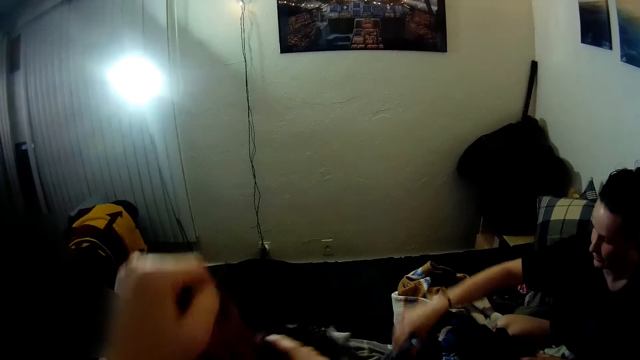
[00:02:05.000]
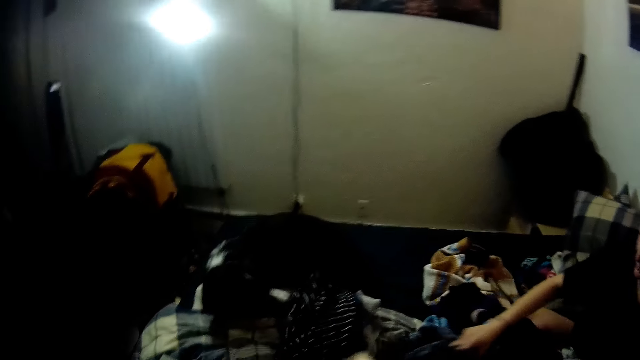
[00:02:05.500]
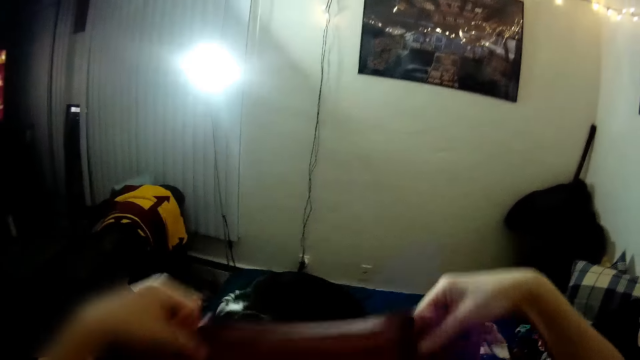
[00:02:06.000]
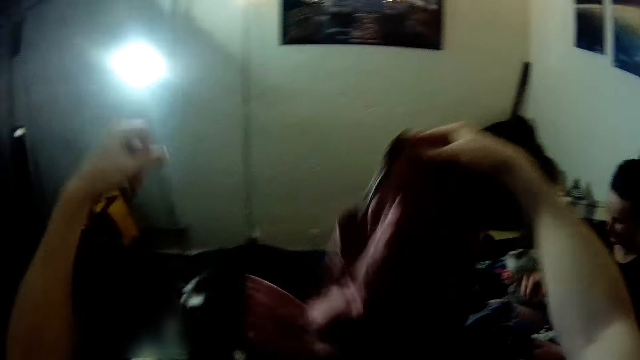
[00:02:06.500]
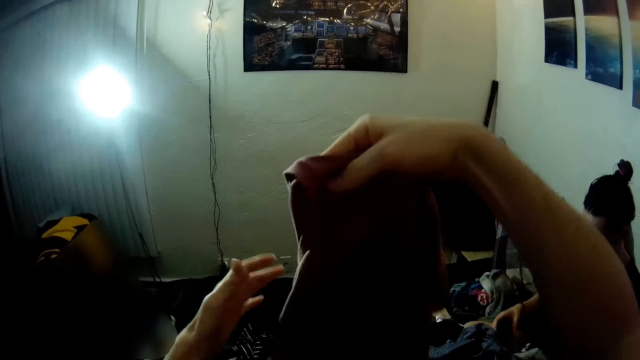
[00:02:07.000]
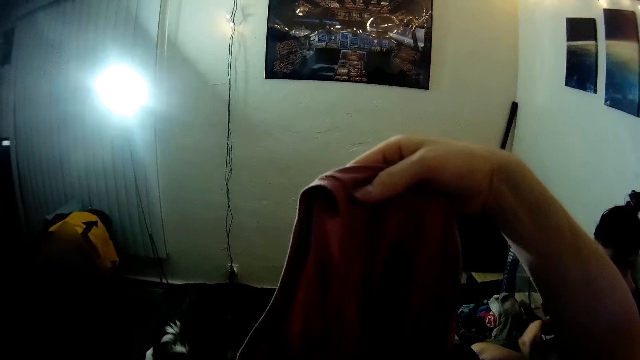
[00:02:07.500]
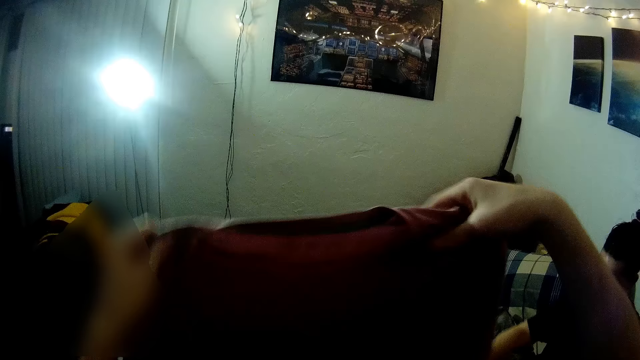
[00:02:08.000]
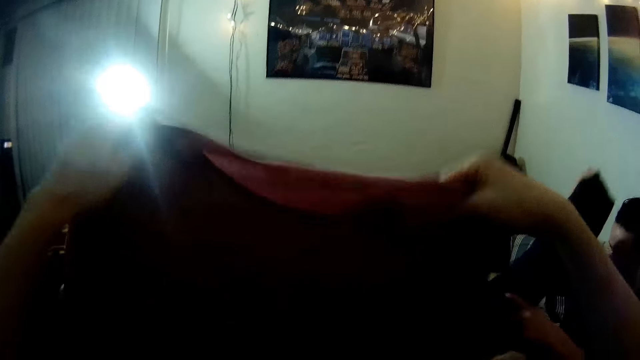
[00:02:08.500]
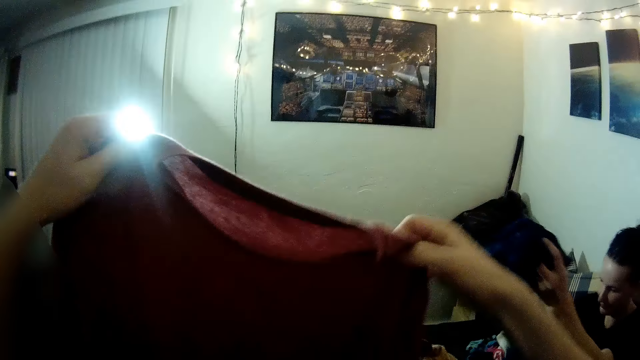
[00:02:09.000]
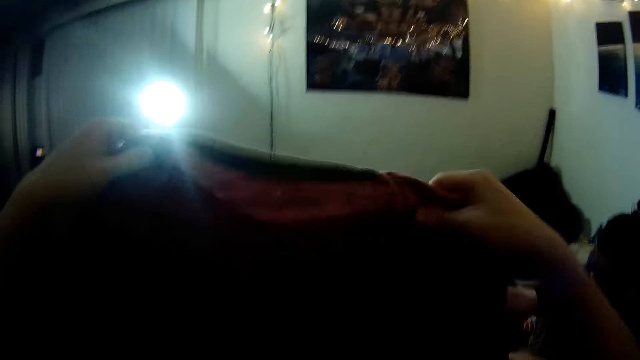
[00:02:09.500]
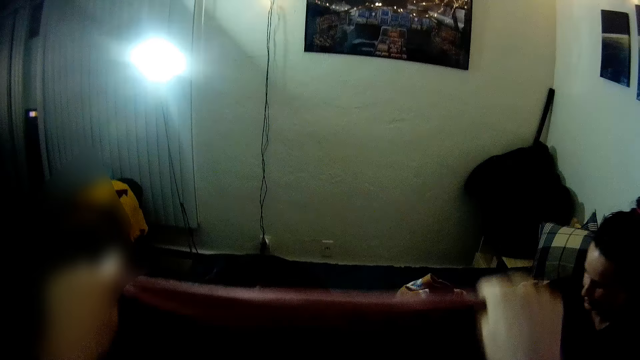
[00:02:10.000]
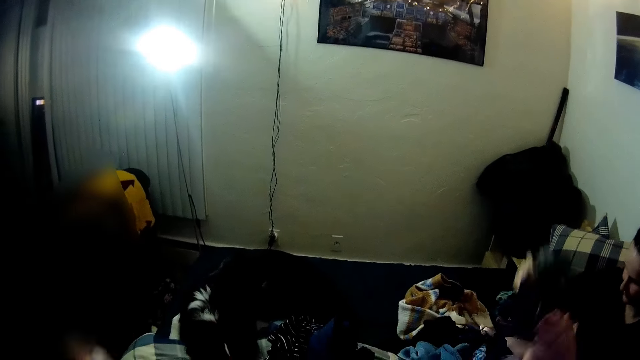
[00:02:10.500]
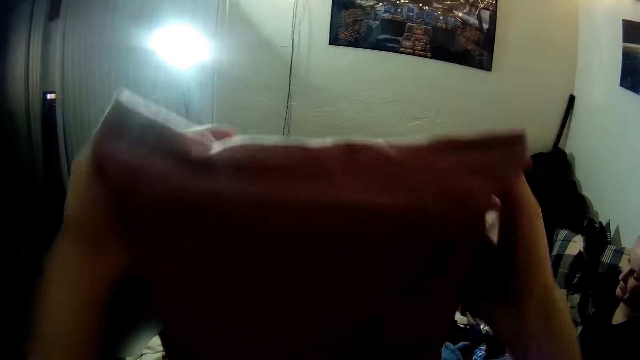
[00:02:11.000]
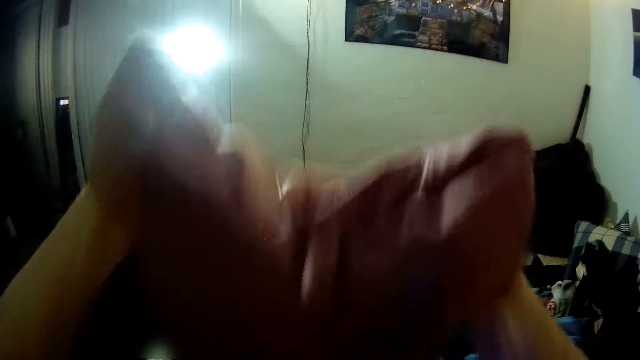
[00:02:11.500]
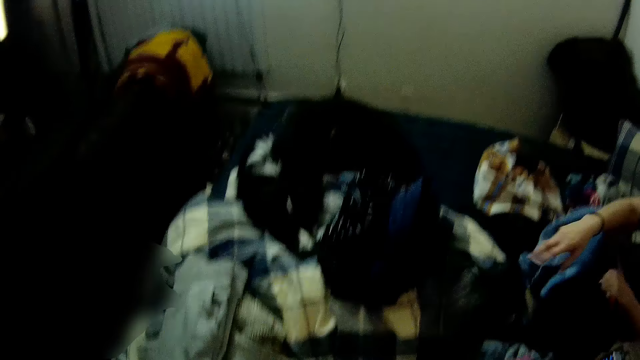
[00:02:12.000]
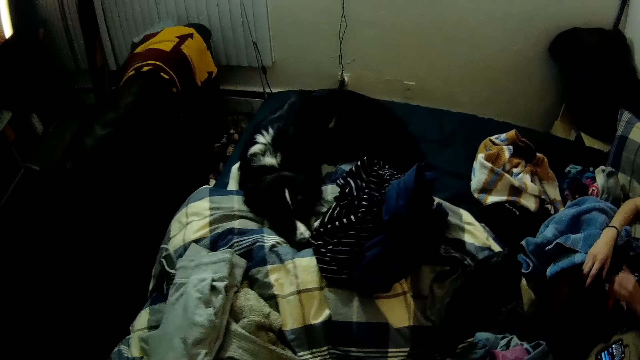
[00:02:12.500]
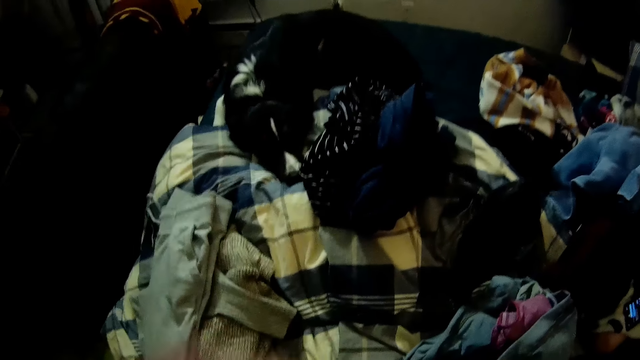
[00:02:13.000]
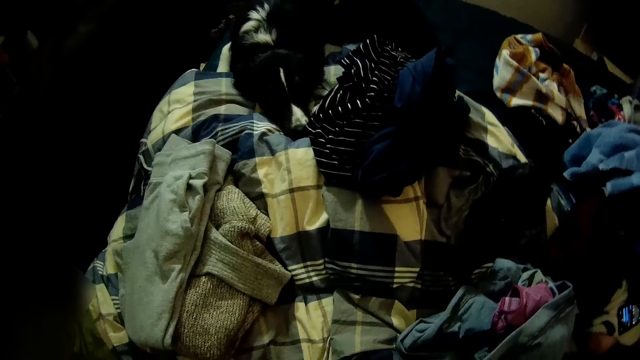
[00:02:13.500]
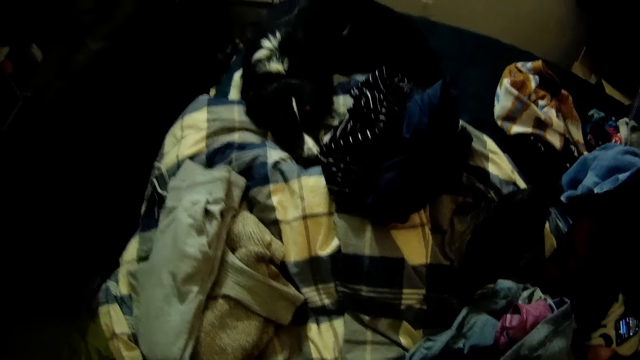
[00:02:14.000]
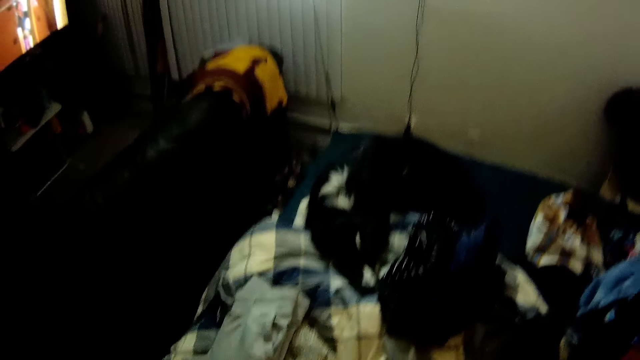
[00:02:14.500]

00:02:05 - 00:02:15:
A lady picks a cloth. The lady throws the cloth aside.

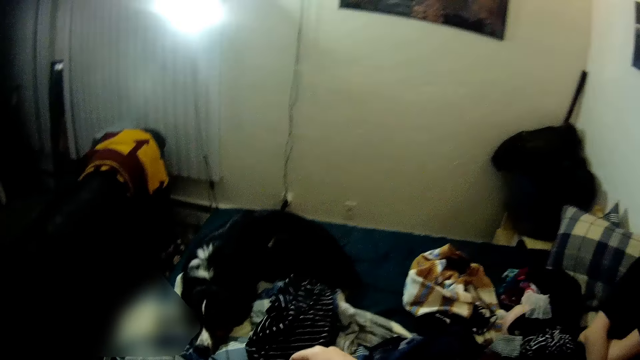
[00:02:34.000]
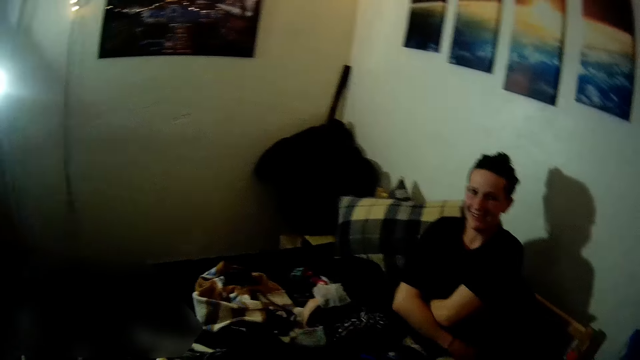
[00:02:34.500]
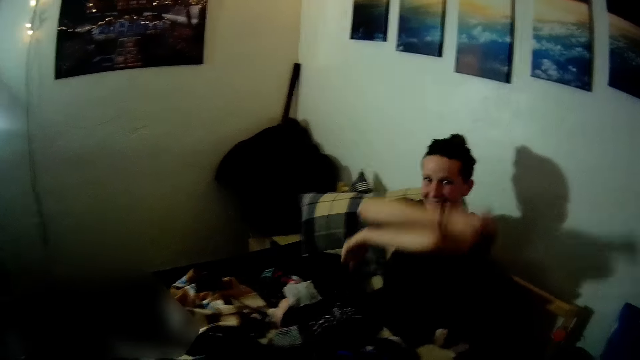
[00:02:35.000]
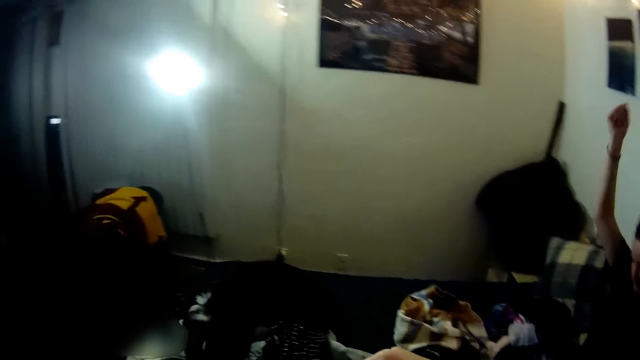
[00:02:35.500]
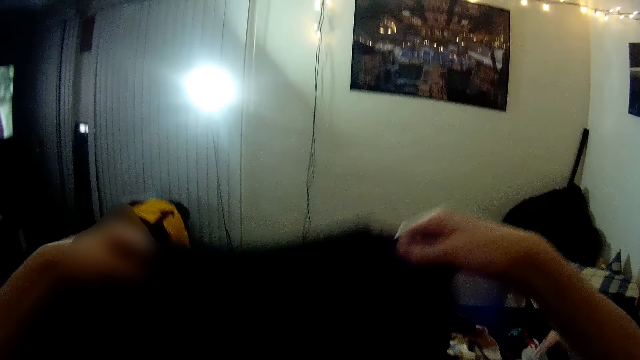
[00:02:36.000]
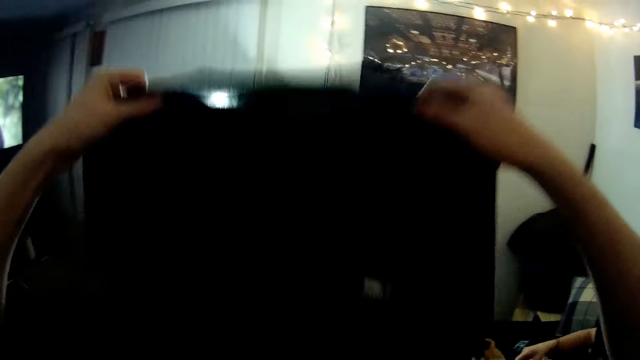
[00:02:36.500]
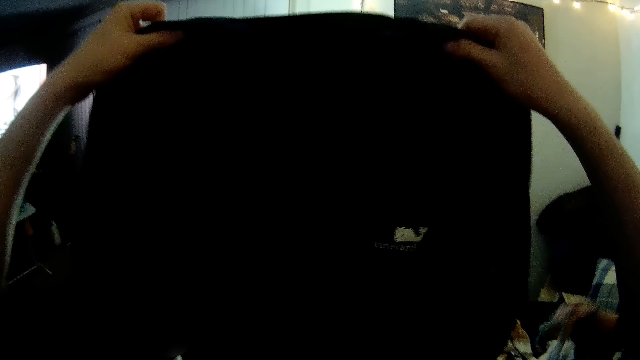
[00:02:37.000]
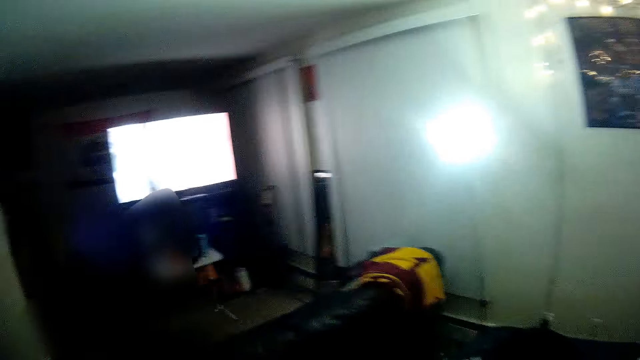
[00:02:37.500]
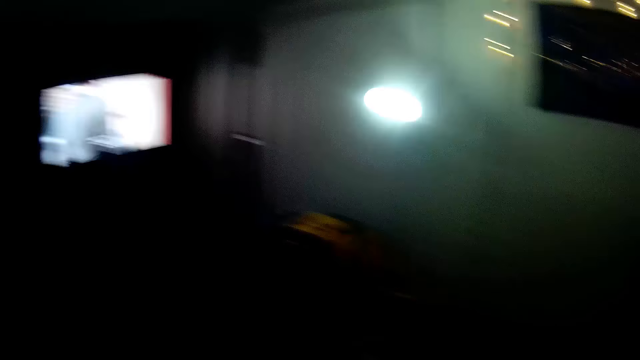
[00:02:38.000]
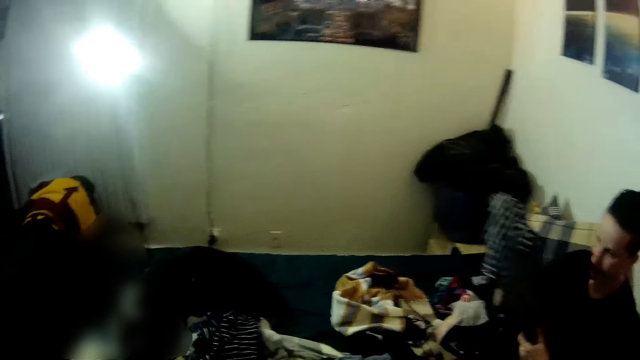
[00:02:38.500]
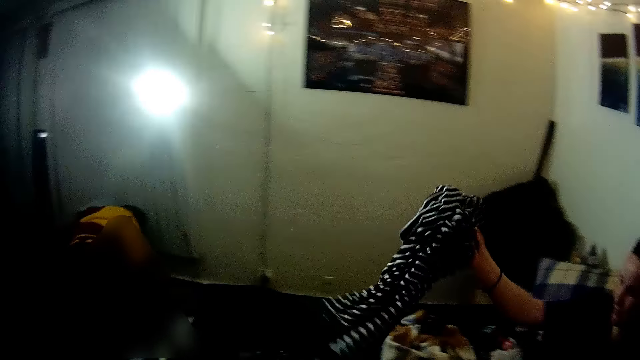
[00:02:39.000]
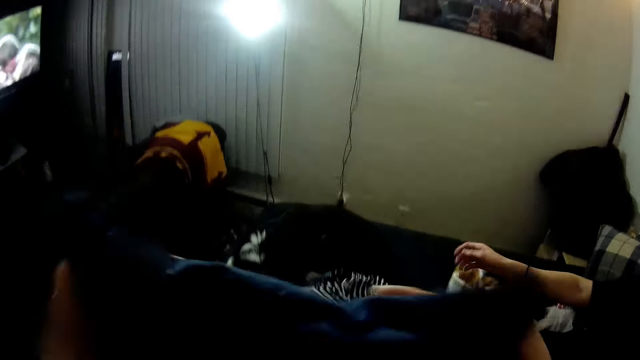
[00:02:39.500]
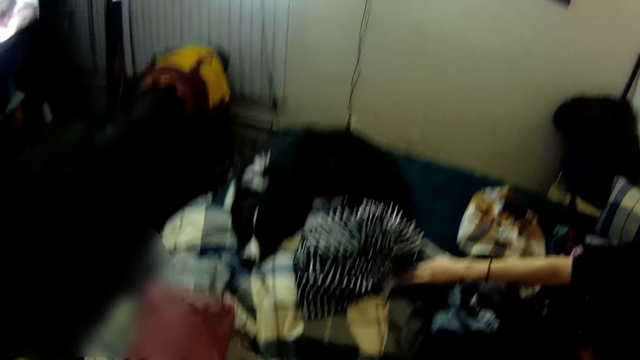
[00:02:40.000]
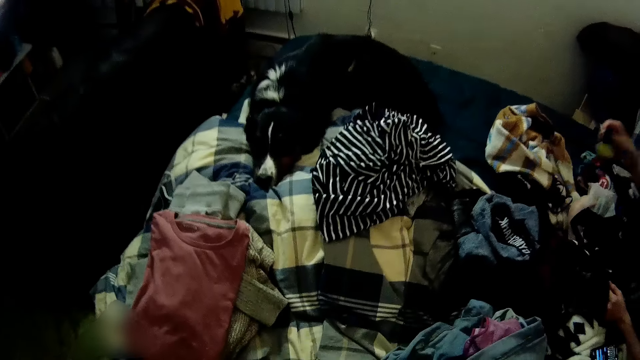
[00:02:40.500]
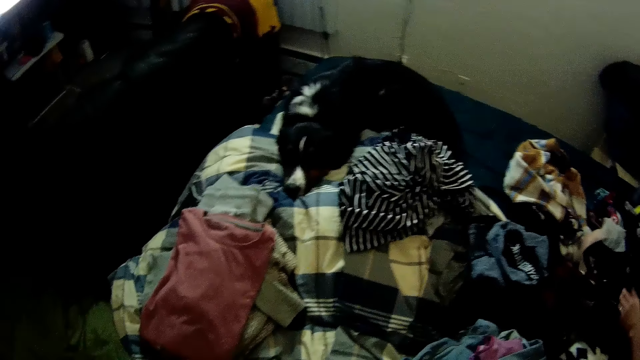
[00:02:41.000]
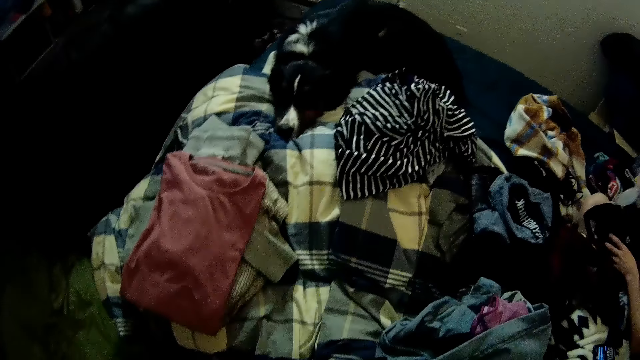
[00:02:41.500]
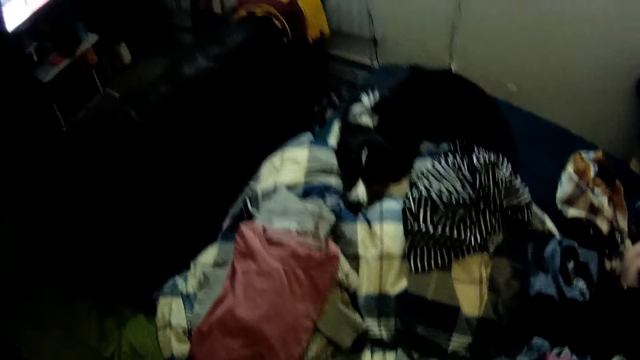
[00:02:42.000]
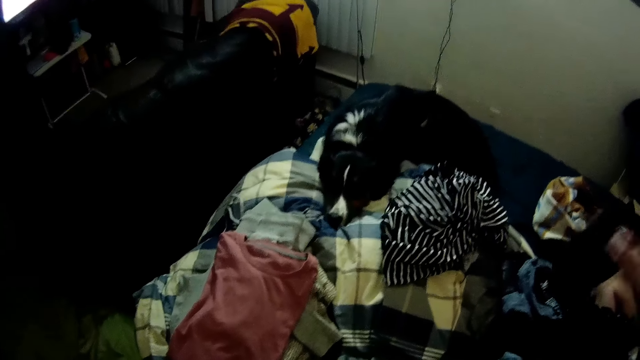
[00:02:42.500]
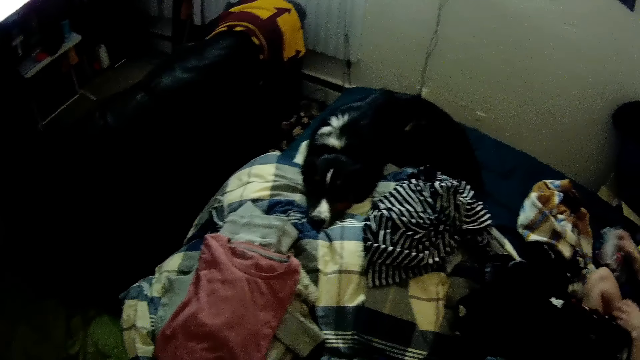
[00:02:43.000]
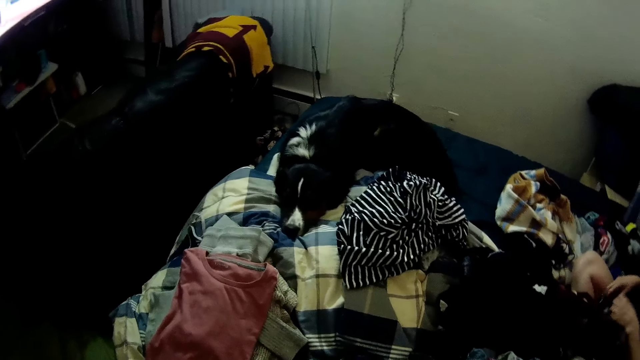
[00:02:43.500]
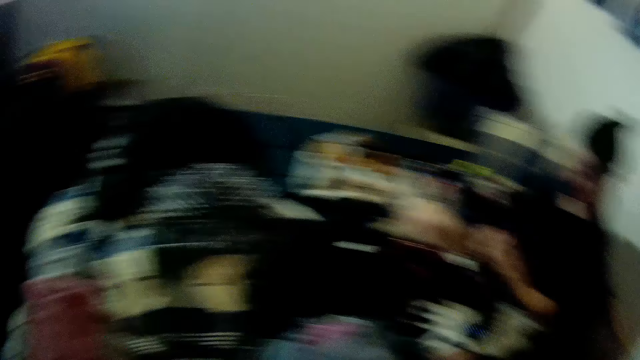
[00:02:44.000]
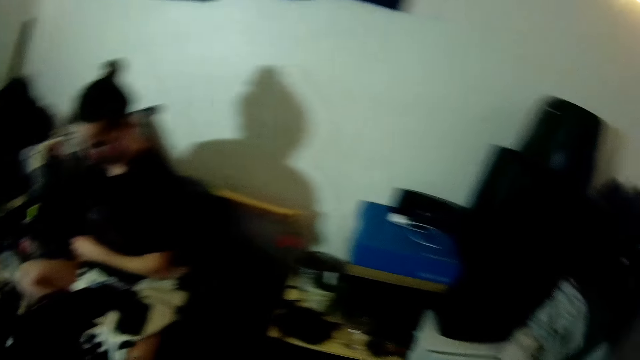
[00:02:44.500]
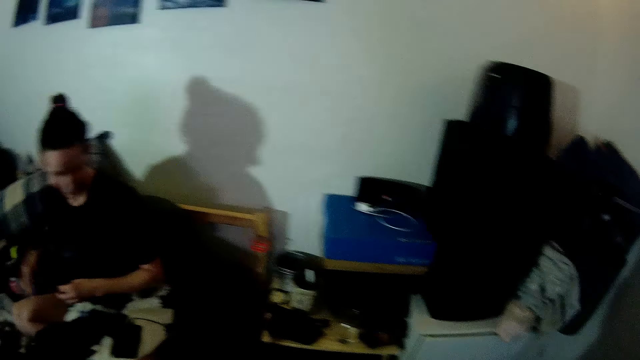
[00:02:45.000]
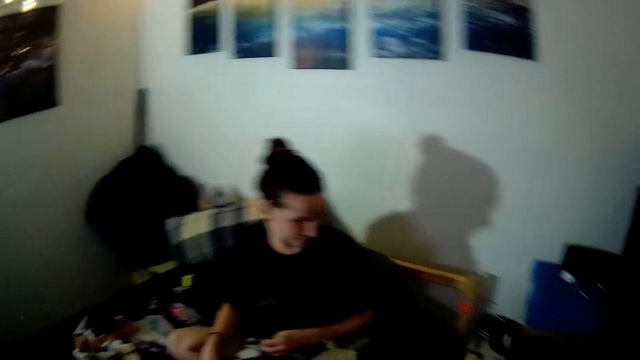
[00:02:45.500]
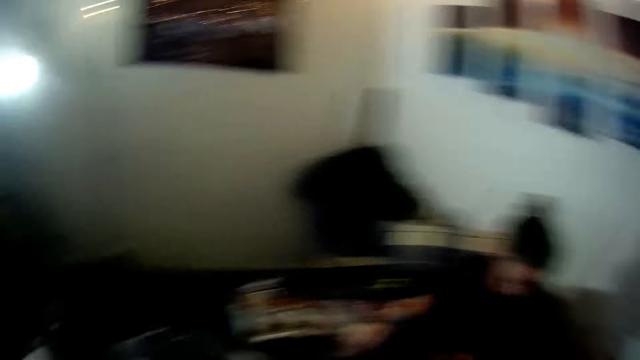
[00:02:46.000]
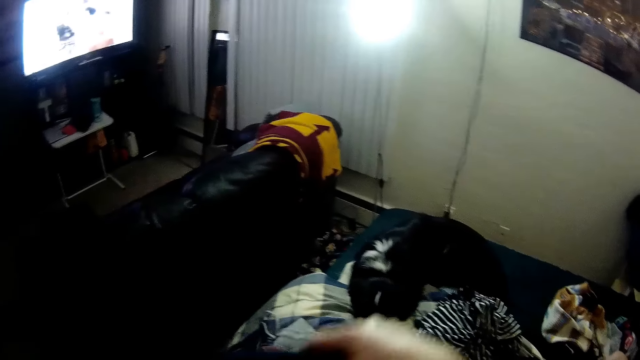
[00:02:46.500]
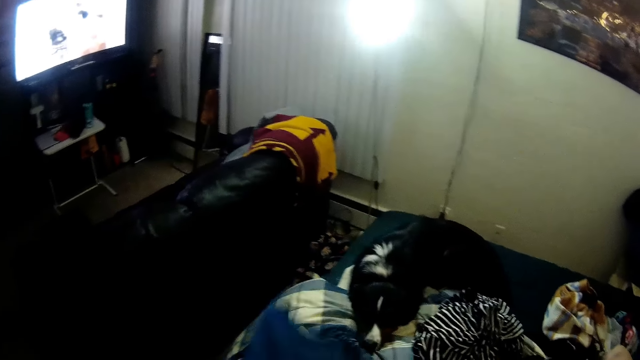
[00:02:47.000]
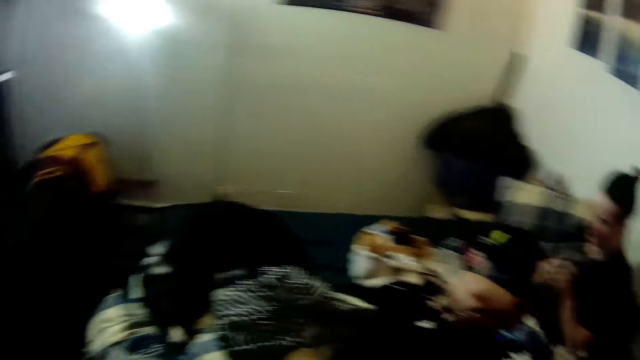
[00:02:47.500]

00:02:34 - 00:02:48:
A lady moves the hands. The camera wearer folds a cloth and holds the cloth. They watch the television. The lady throws the cloth aside. The lady puts the cloth on the bed. The camera wearer folds the cloth. The lady puts something aside. The lady picks a cloth. The lady throws the cloth aside. The camera wearer looks around. They fold the cloth and put the cloth on the bed.
